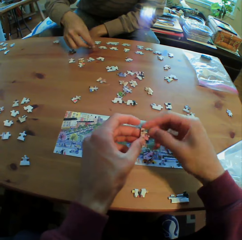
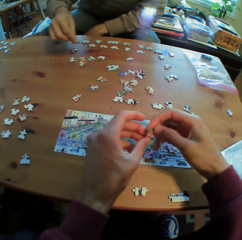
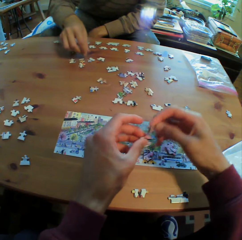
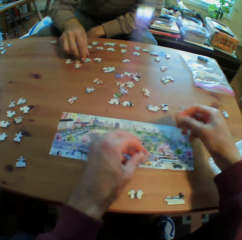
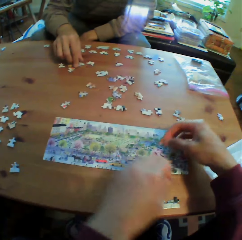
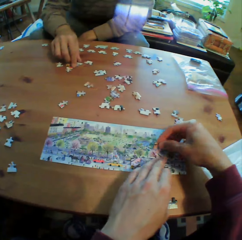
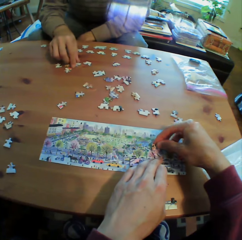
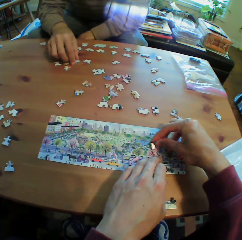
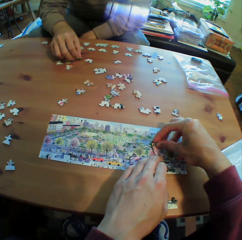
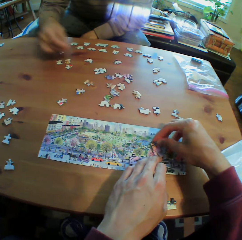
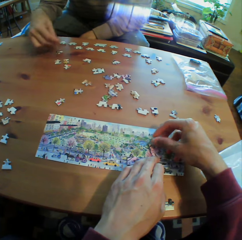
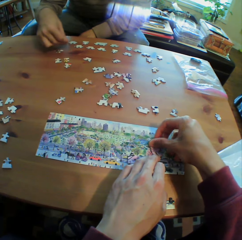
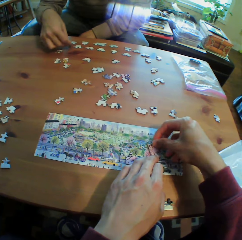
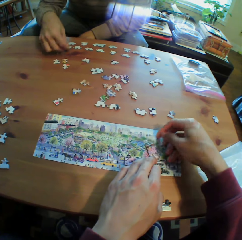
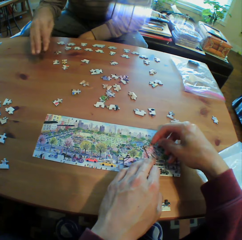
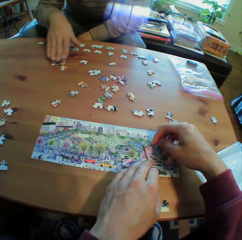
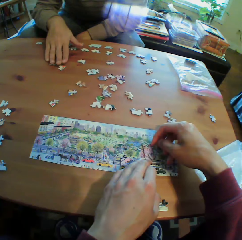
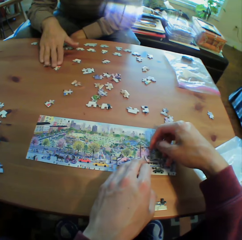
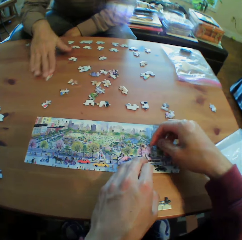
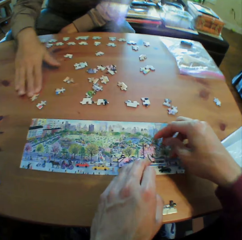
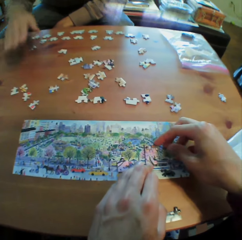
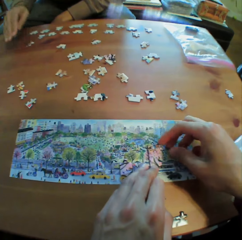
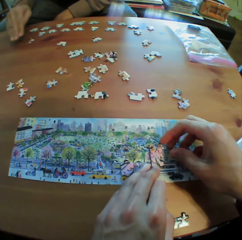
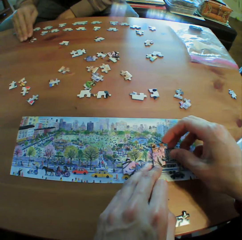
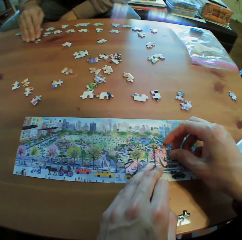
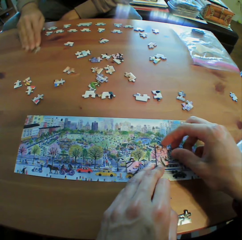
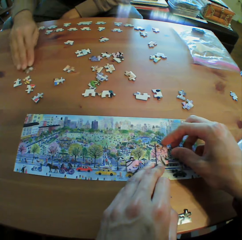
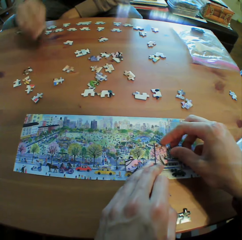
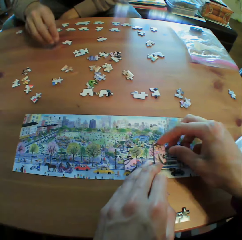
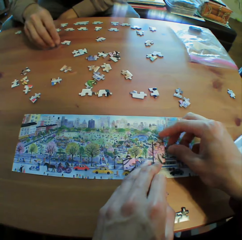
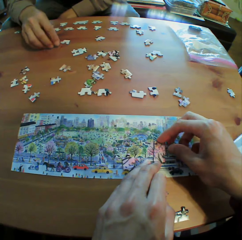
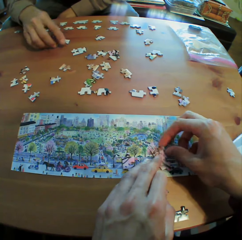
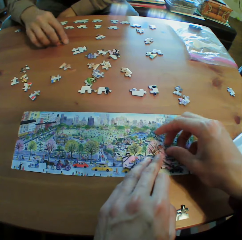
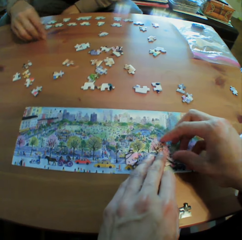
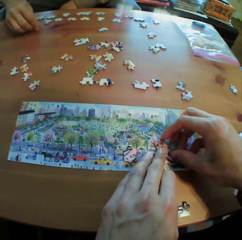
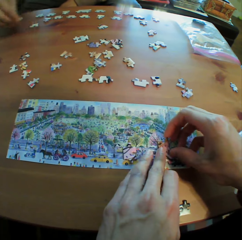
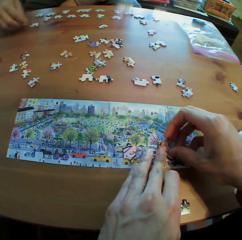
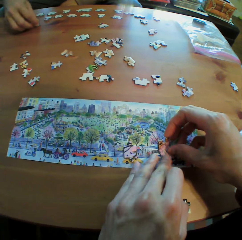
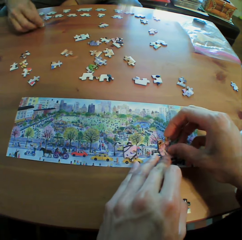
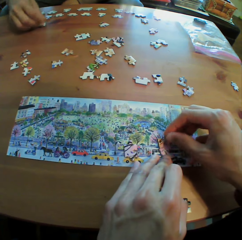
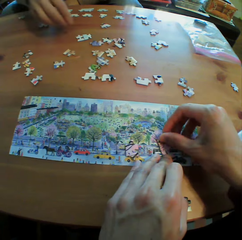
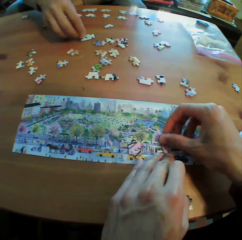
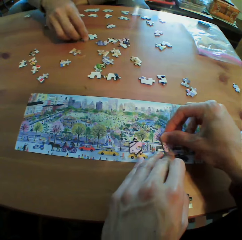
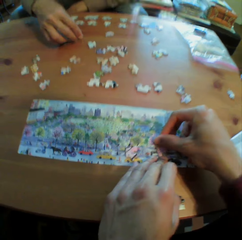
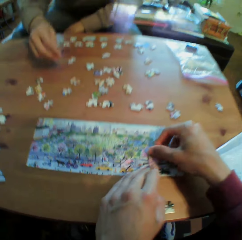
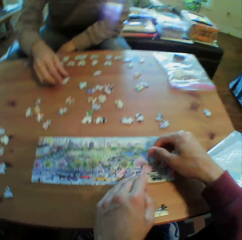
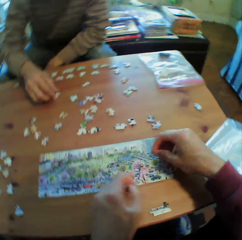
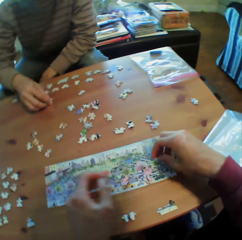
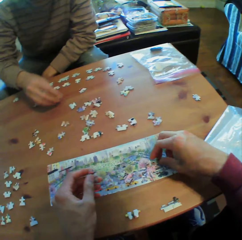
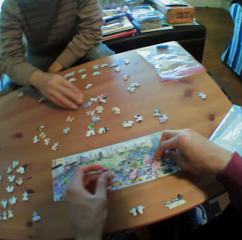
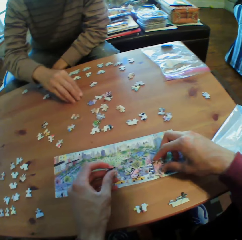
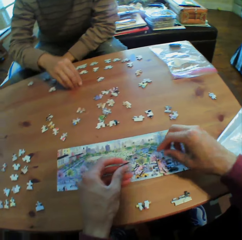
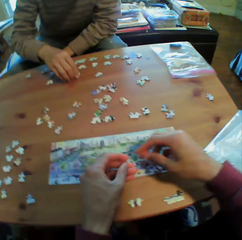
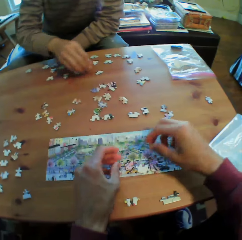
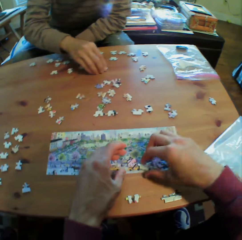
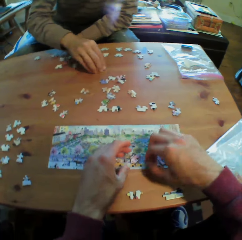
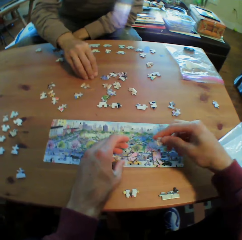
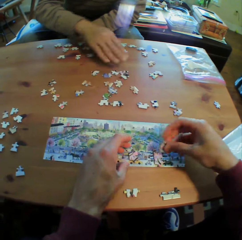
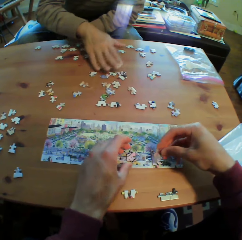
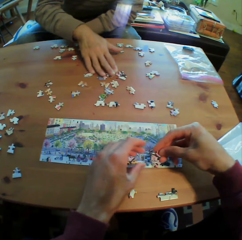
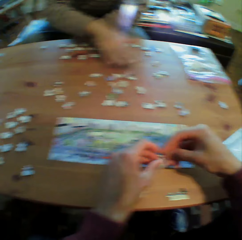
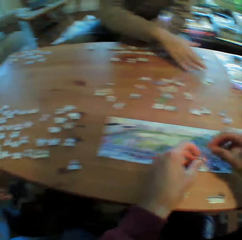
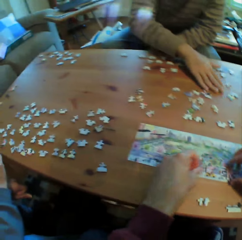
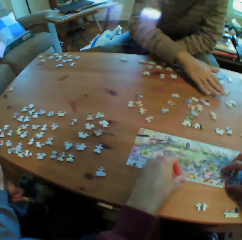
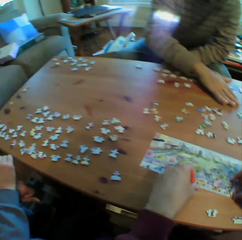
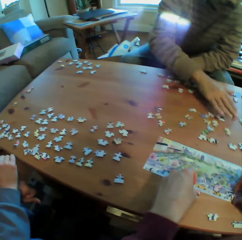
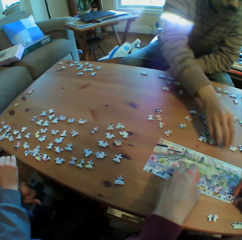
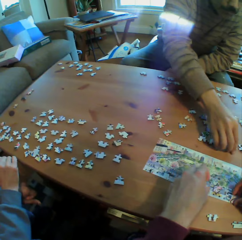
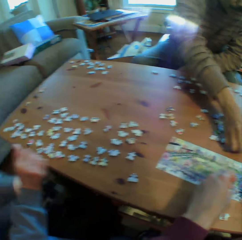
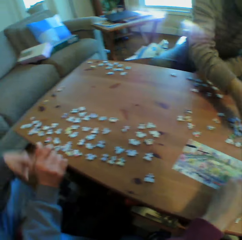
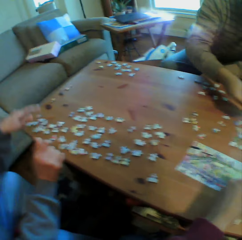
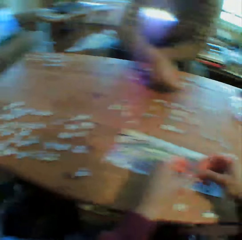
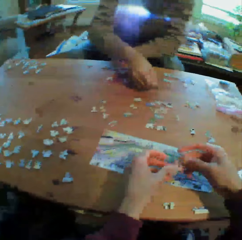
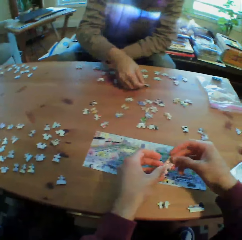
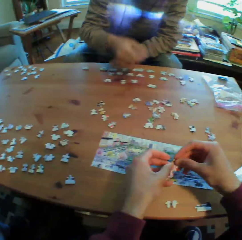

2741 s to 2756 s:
The camera wearer puts the puzzle on the table. They arrange the puzzle on the table. A man moves his hands.

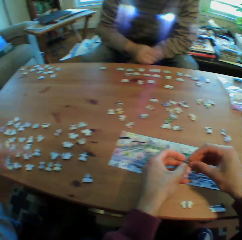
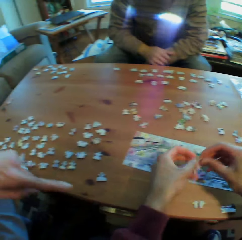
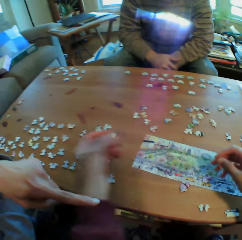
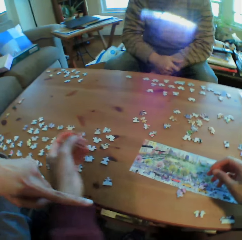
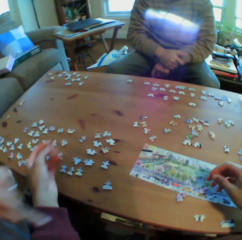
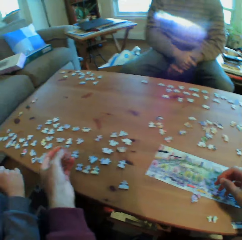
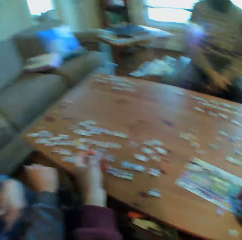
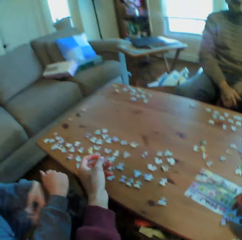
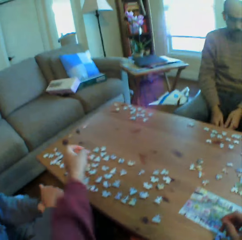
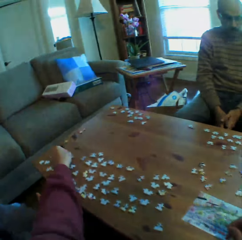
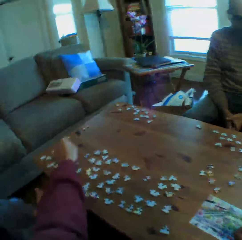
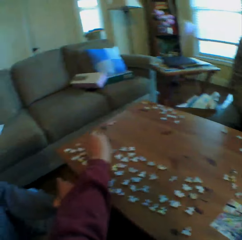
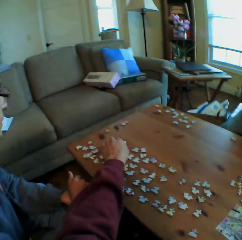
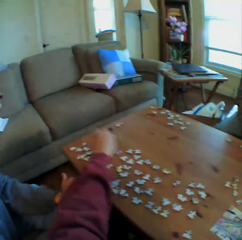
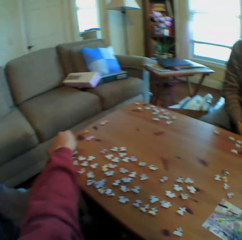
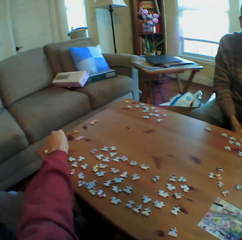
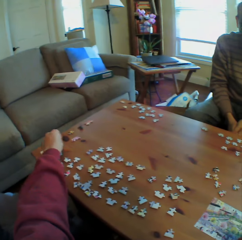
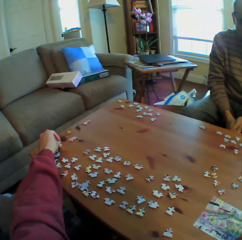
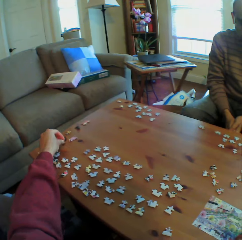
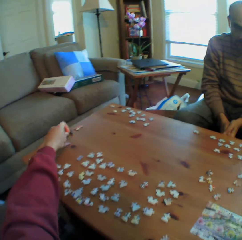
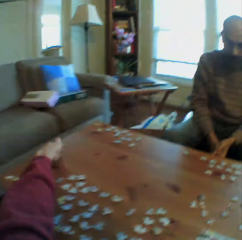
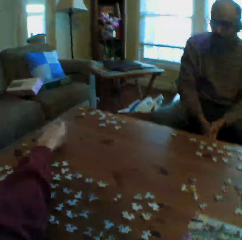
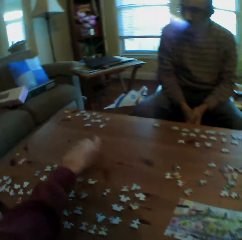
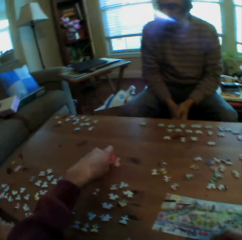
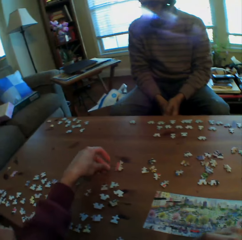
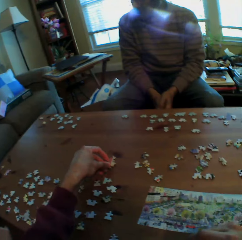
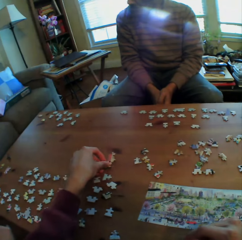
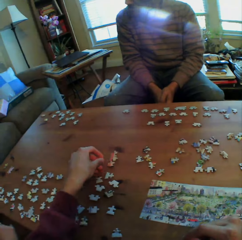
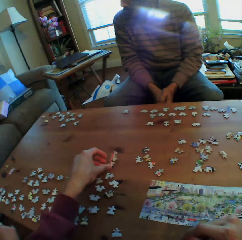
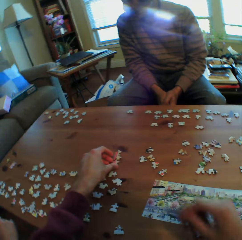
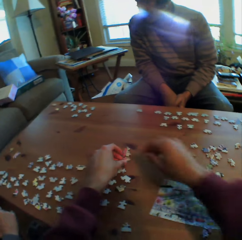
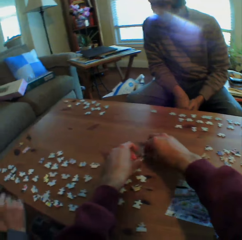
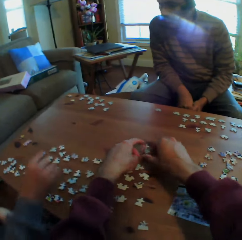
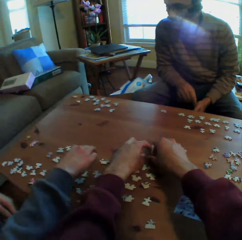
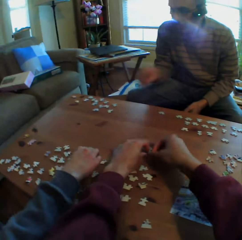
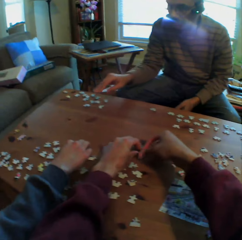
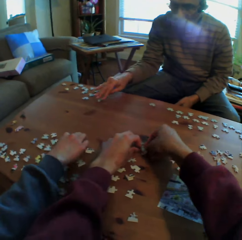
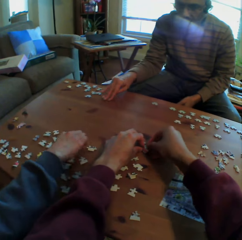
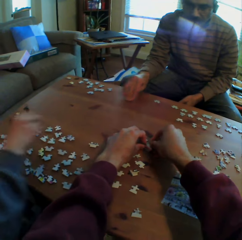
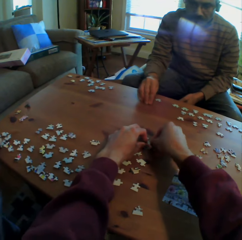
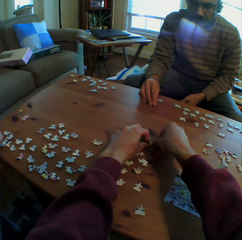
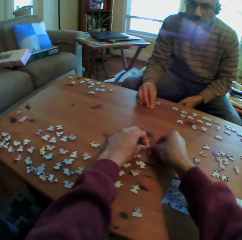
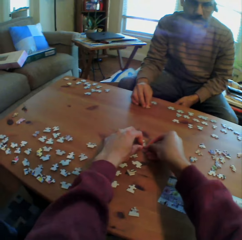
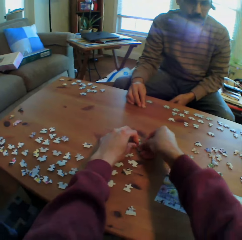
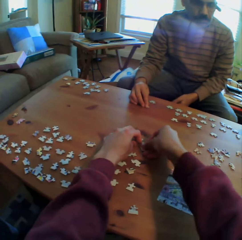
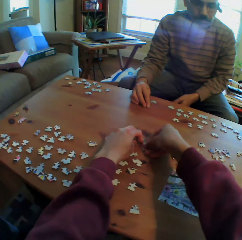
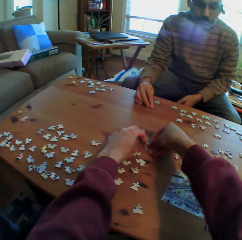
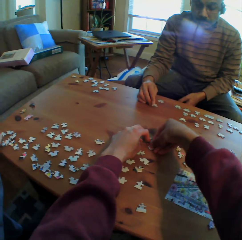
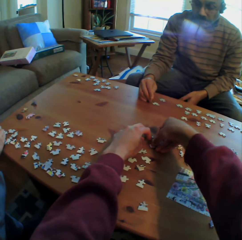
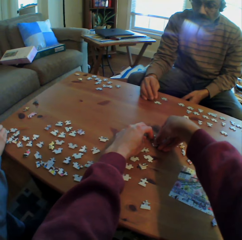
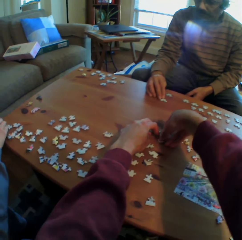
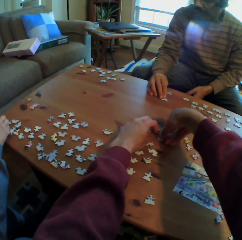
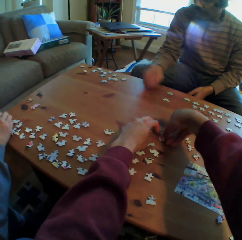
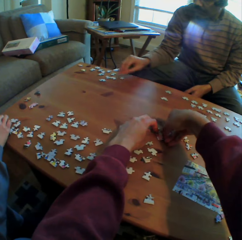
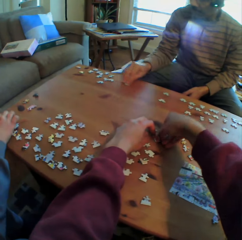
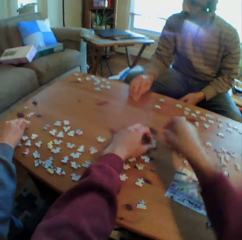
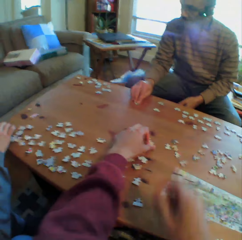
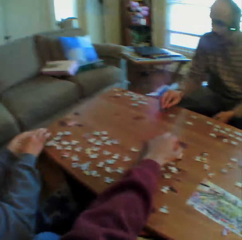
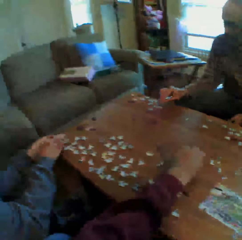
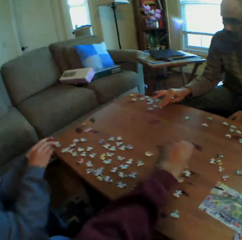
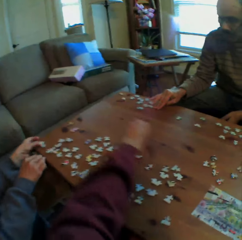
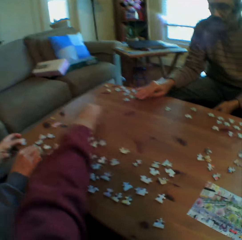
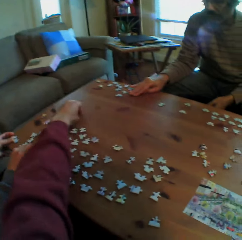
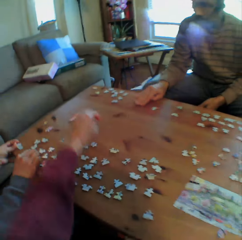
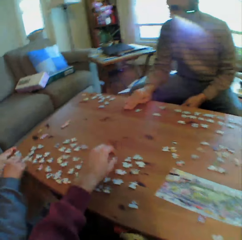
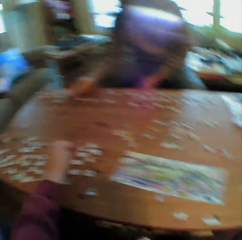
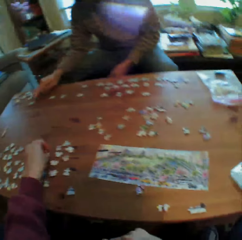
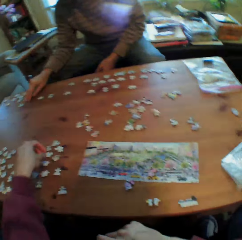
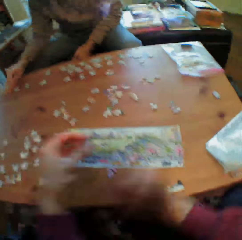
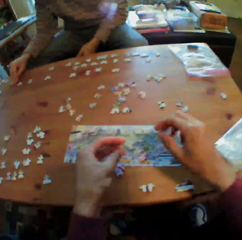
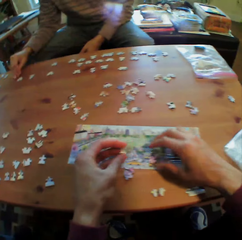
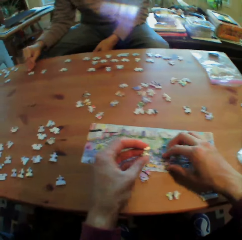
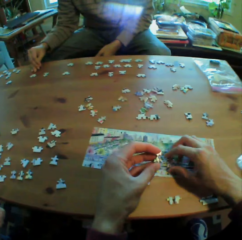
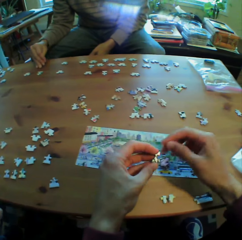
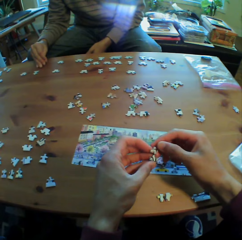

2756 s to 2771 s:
A man sits back. The camera wearer picks puzzle pieces from the table. They move the puzzles on the table. They pick puzzle pieces from the table. Another man arranges the puzzles on the table. The first man arranges the puzzles on the table. The camera wearer moves the puzzles on the table. They pick a puzzle on the table.
